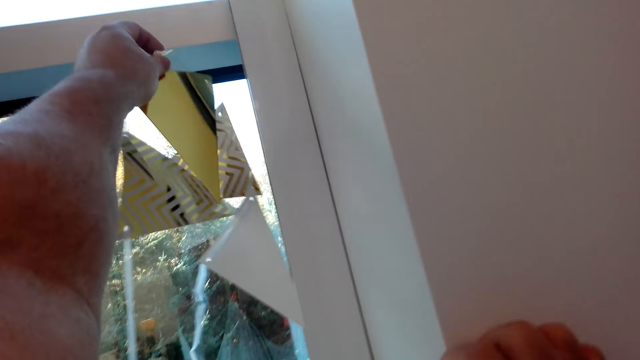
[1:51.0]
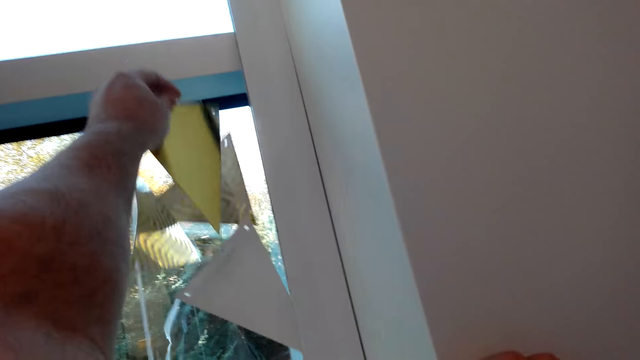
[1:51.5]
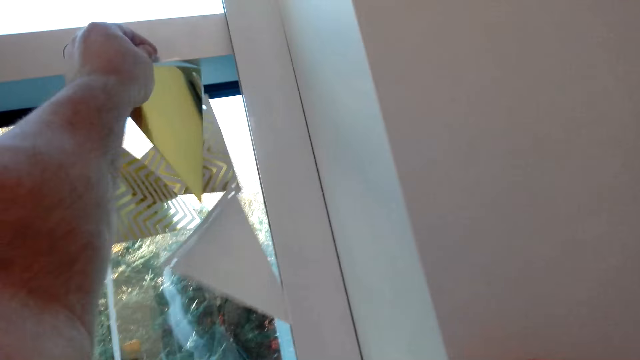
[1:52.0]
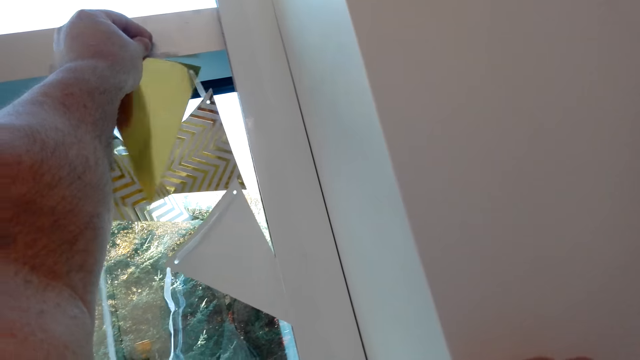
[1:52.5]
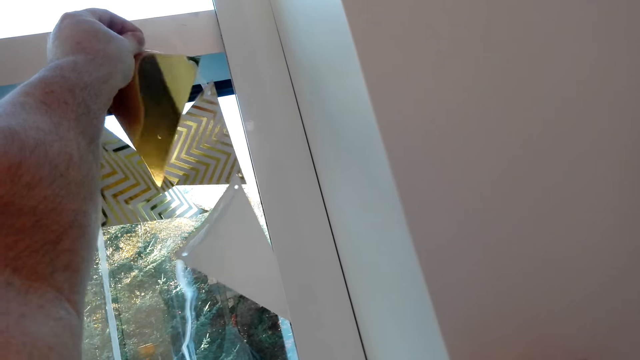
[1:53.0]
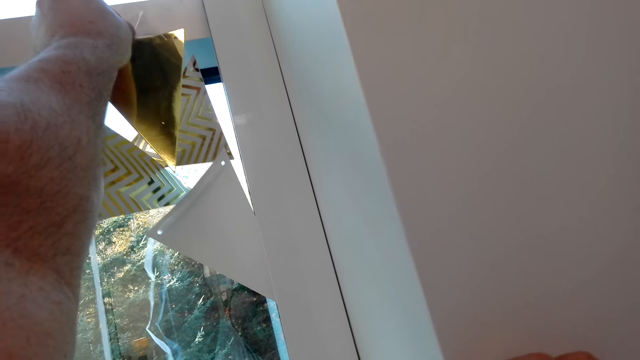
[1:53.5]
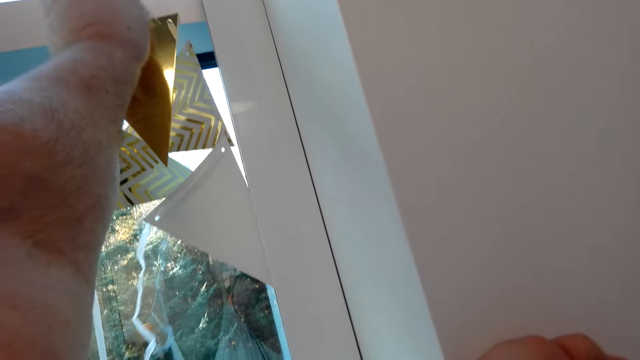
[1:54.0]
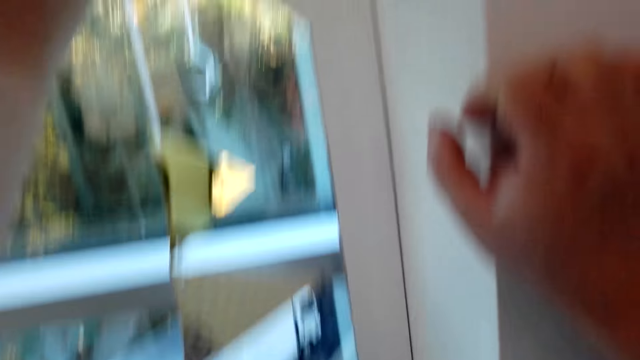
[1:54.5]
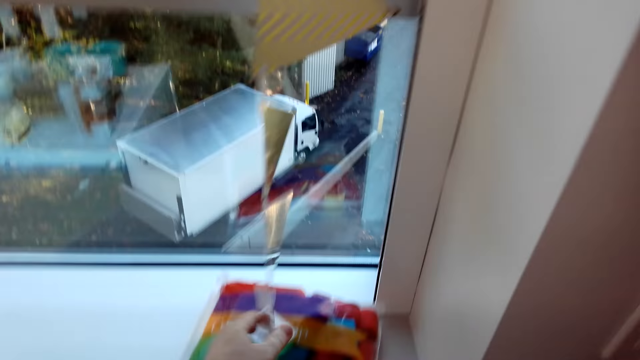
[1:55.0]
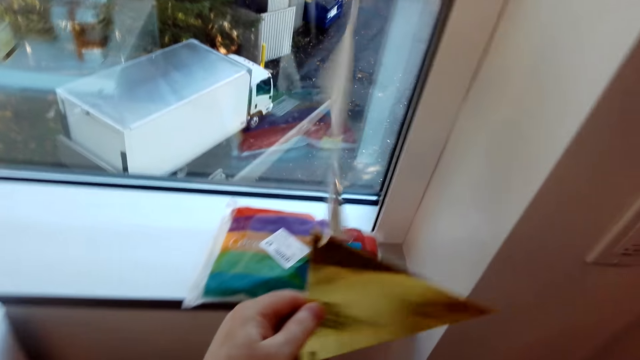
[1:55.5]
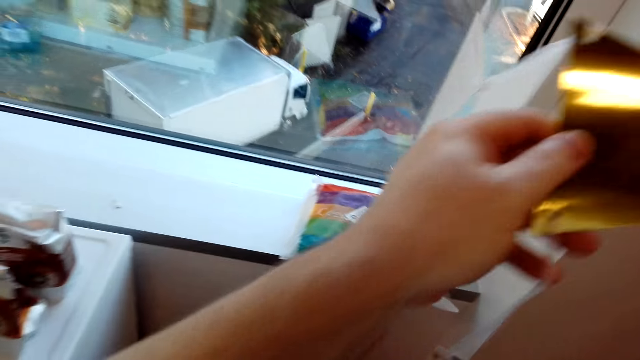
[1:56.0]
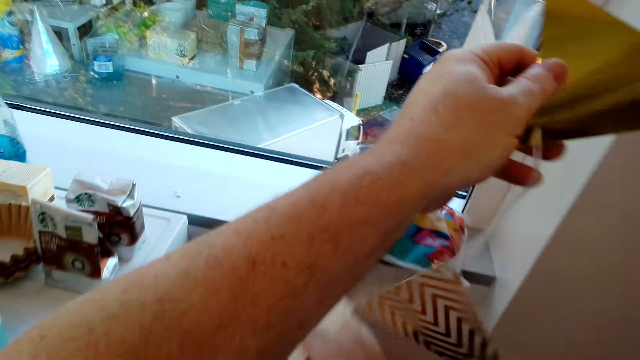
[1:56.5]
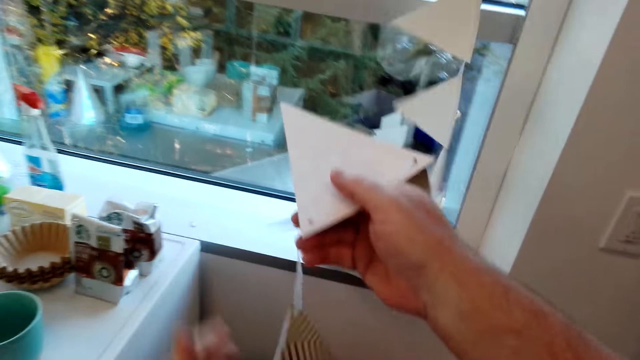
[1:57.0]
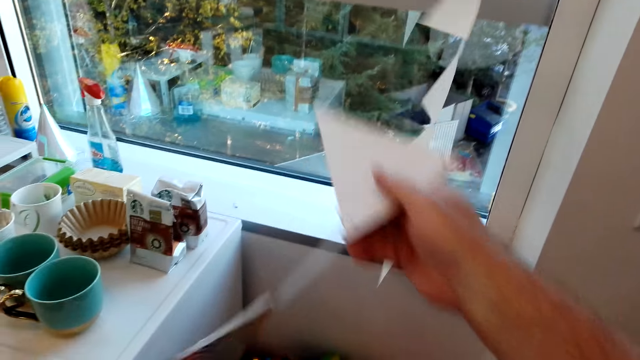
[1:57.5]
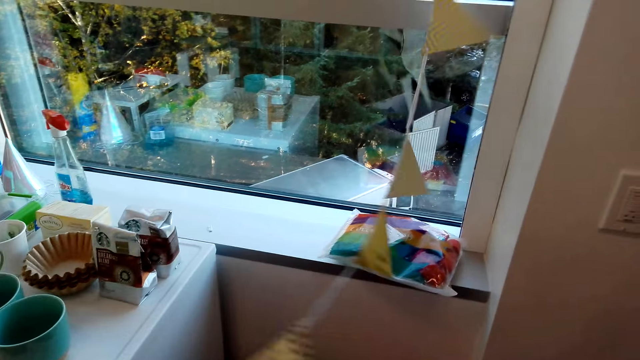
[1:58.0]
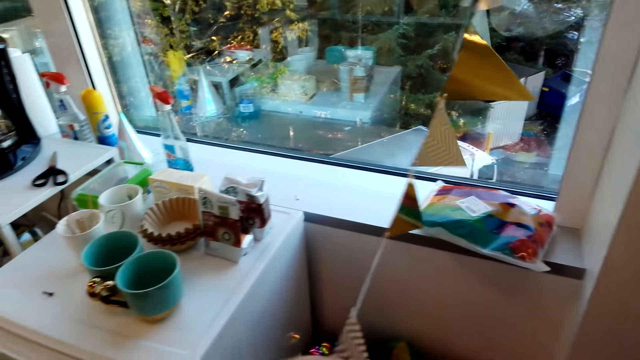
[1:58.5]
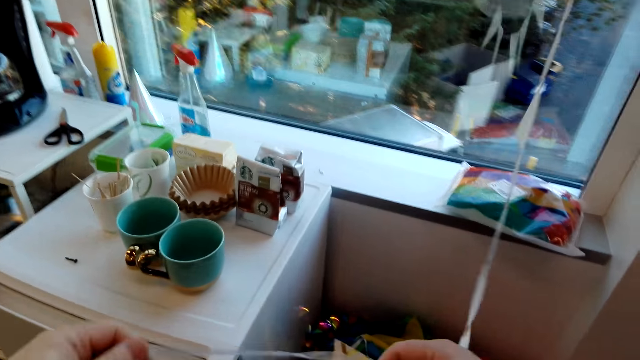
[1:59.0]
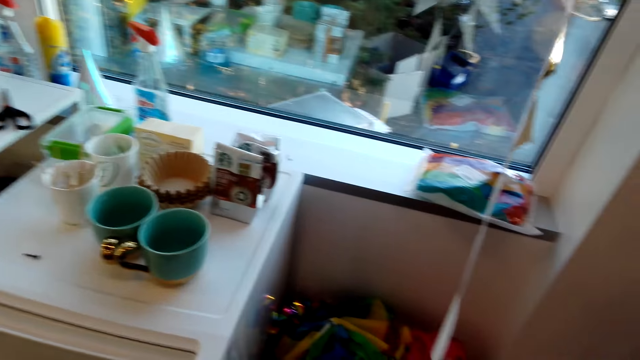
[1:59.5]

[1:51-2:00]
The camera wearer sticks the ribbon flags on the wall. He hangs the ribbon on the window. He moves the ribbon flags in his hands. He holds the ribbon.

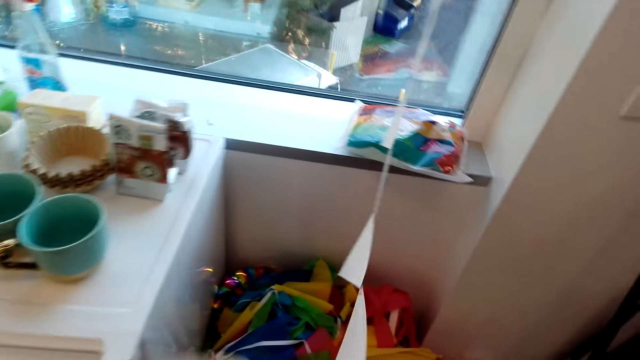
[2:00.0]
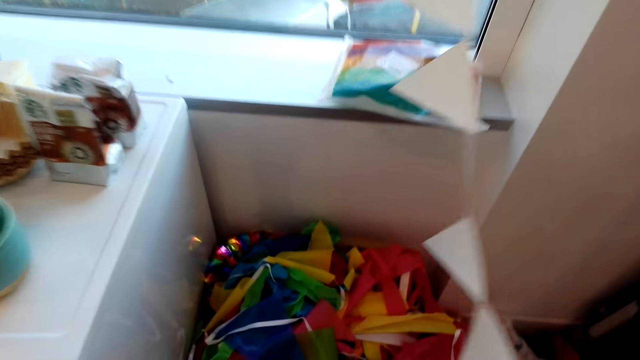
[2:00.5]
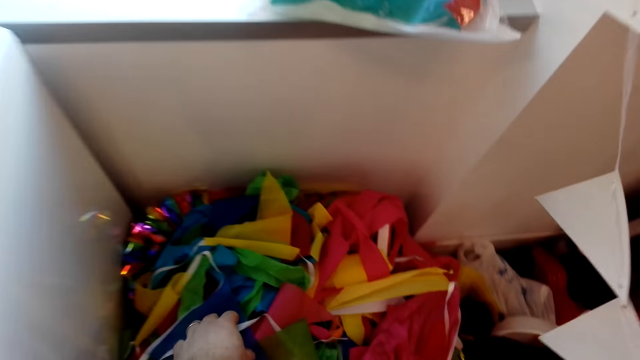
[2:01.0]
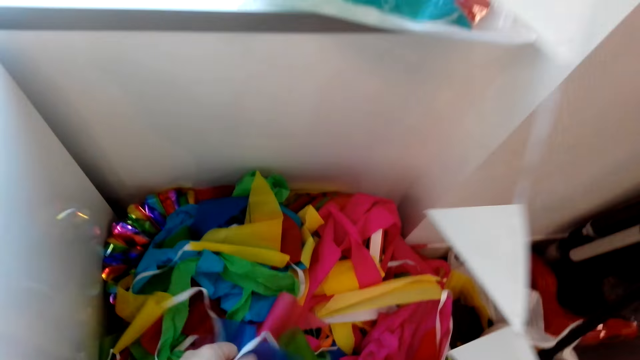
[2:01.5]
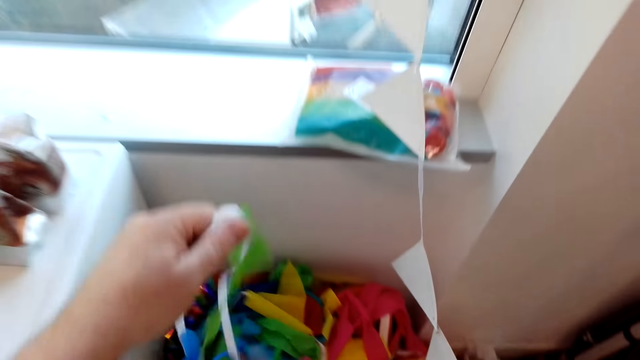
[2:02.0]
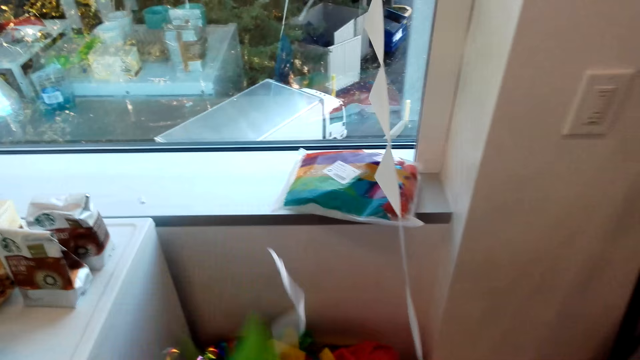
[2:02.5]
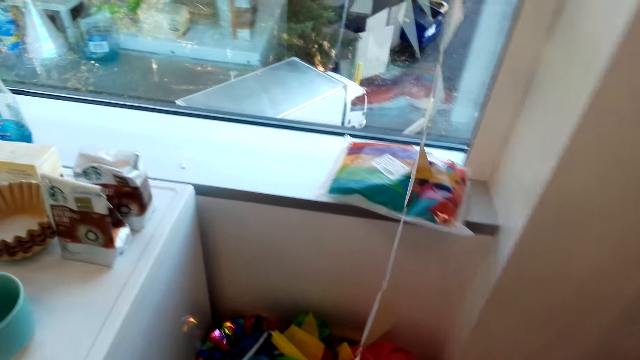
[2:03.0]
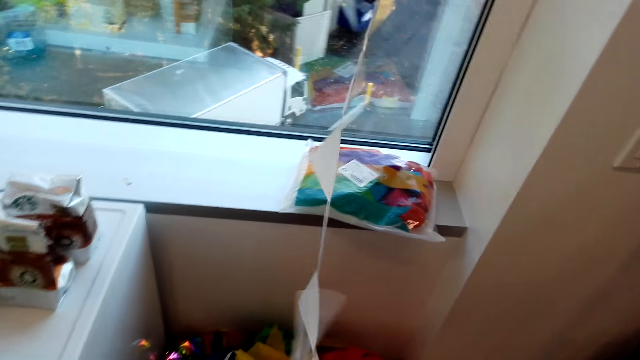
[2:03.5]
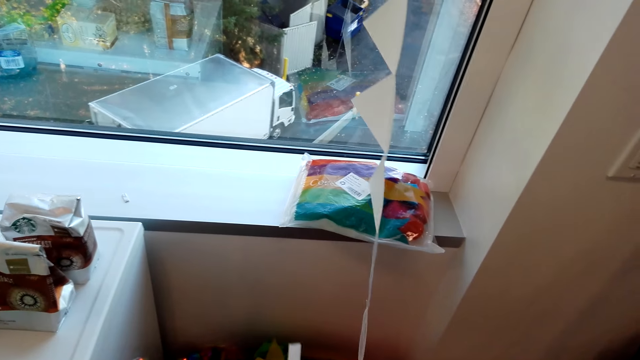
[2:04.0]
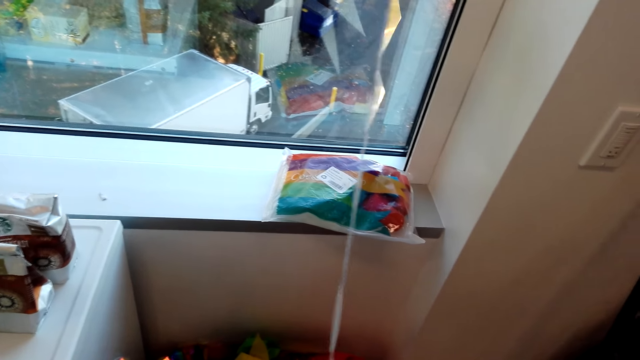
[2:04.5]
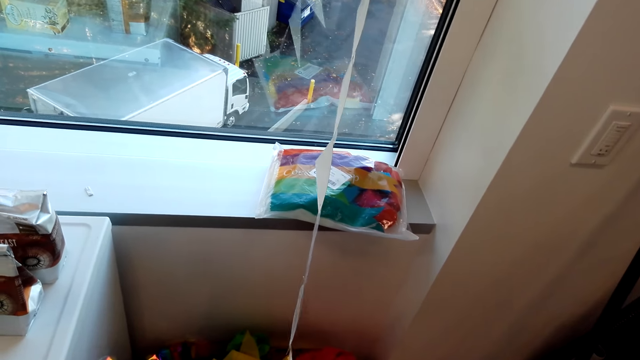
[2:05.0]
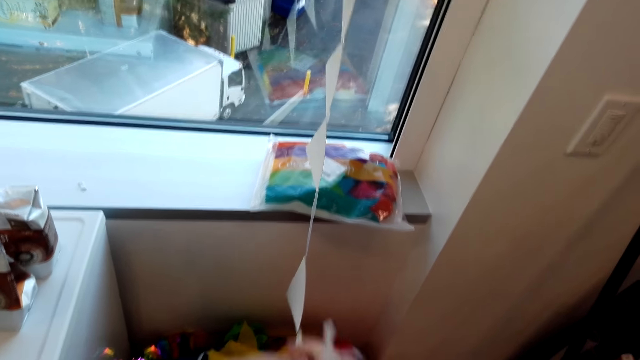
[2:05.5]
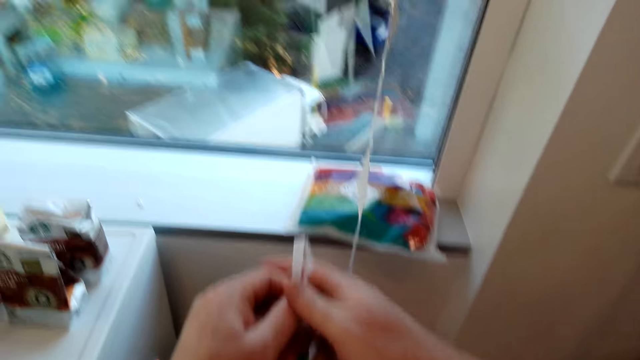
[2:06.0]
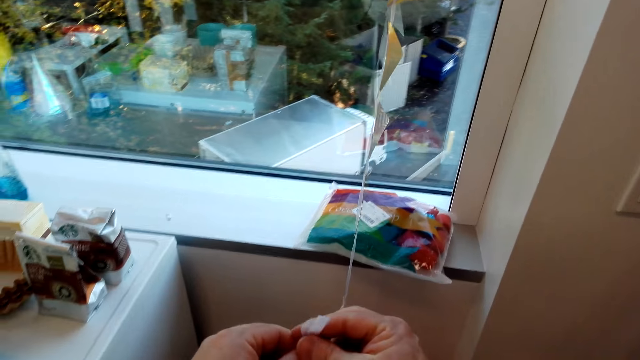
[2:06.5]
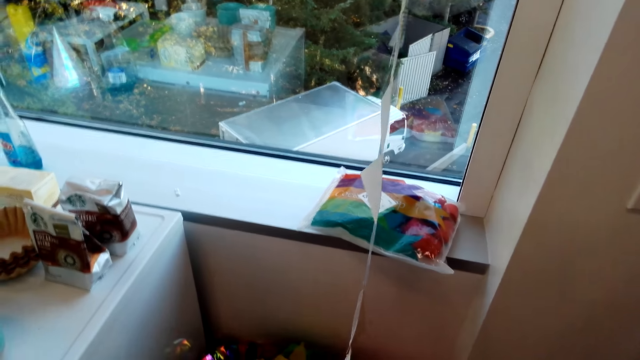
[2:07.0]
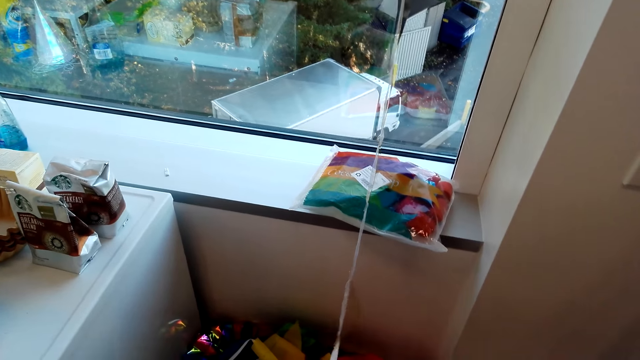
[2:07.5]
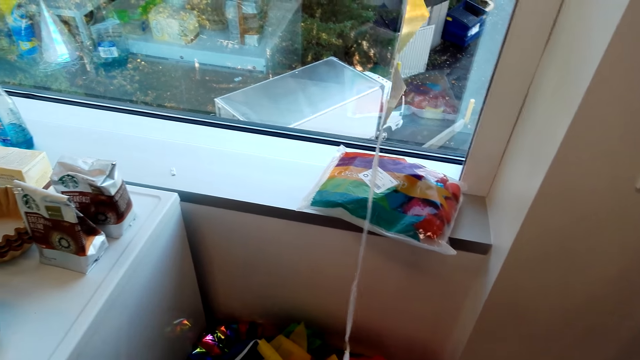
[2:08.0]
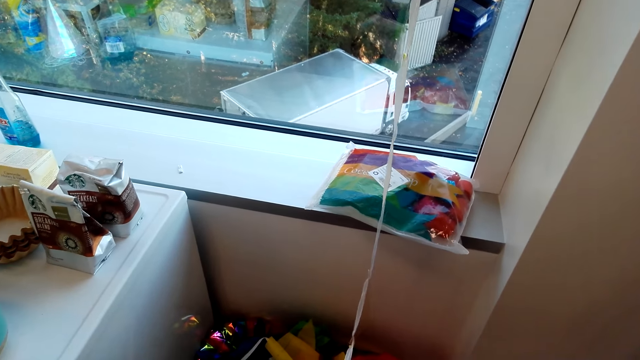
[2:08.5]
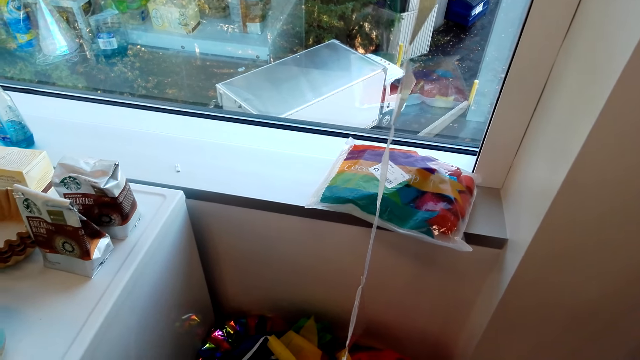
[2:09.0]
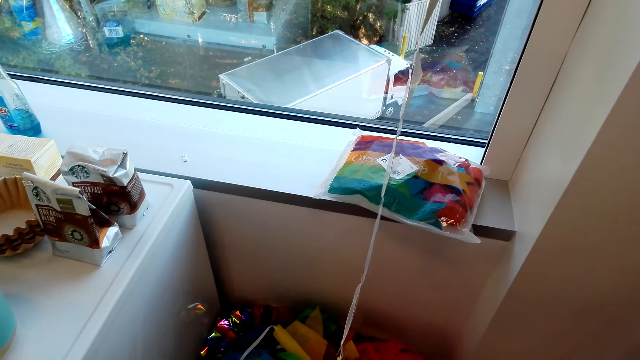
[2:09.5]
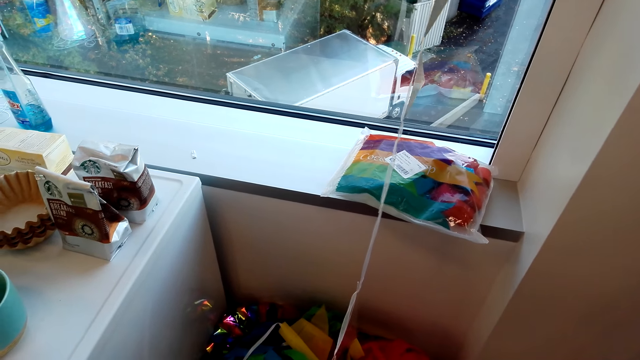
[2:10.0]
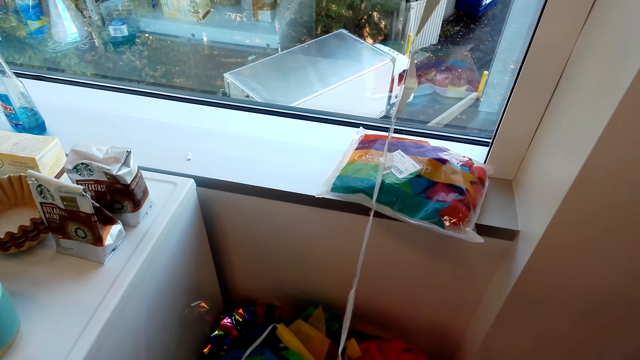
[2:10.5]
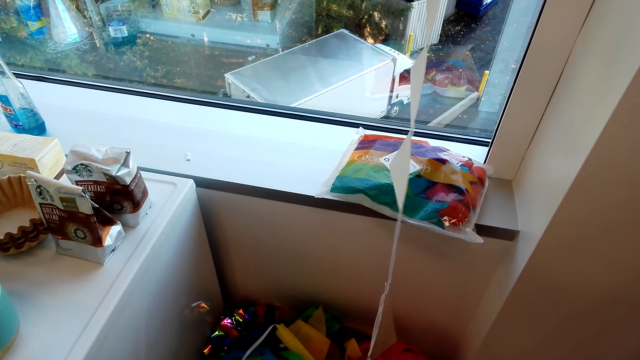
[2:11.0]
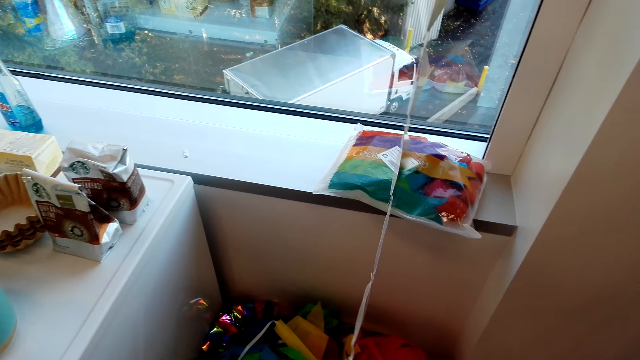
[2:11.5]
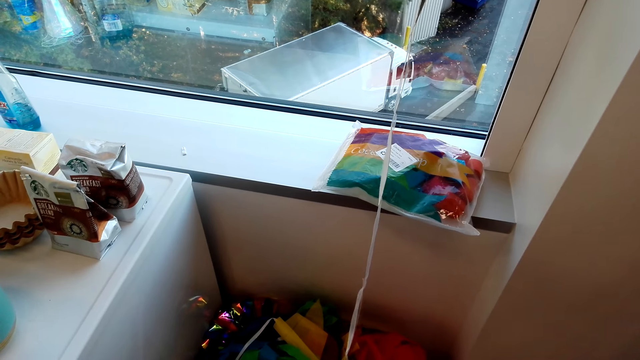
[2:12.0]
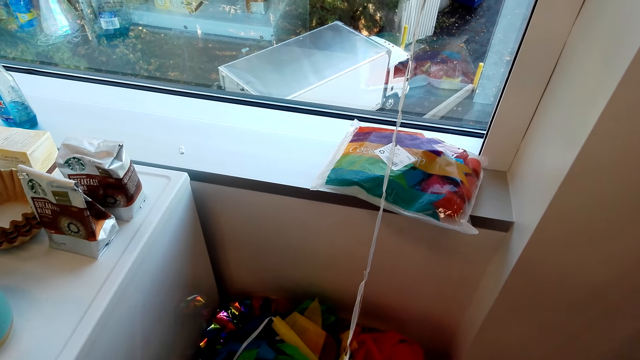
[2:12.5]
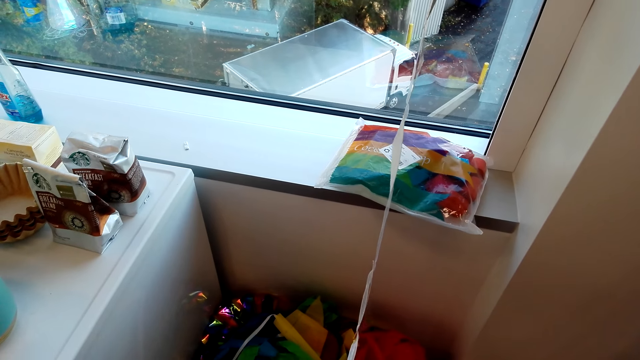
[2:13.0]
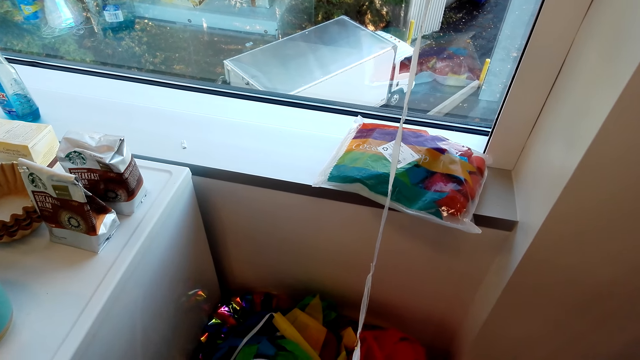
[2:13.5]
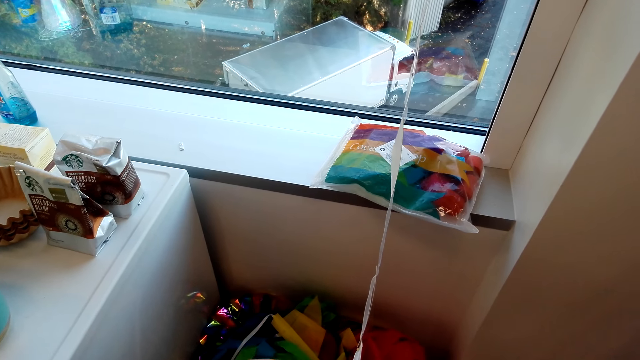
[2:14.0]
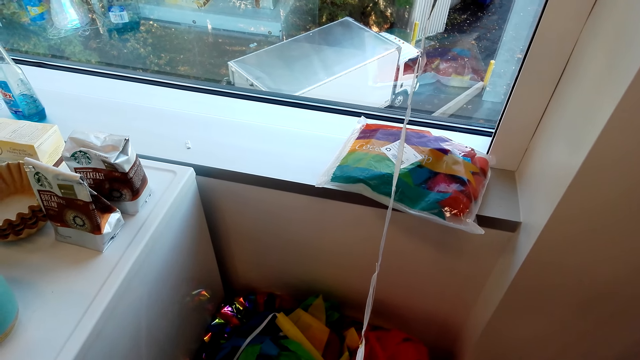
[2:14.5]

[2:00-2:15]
The camera wearer moves up the ribbon flags. They pick up the ribbon. They connect the ribbon with a tape.
